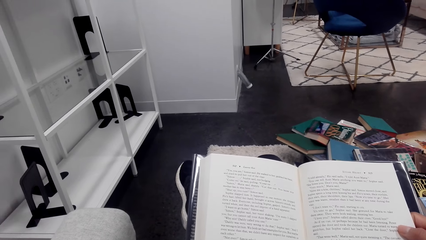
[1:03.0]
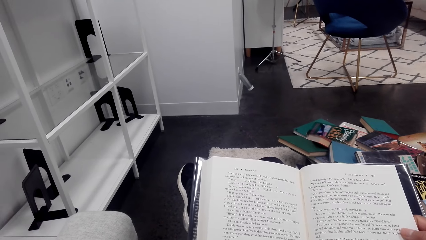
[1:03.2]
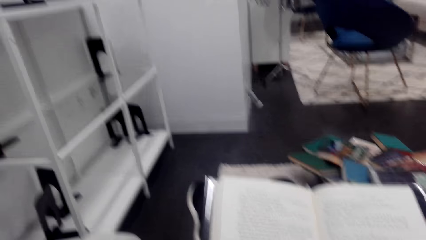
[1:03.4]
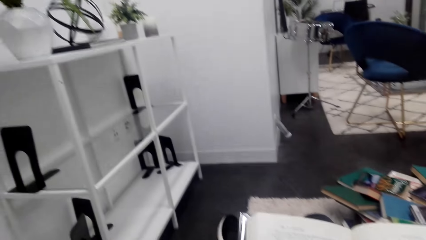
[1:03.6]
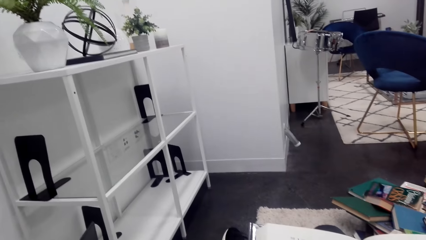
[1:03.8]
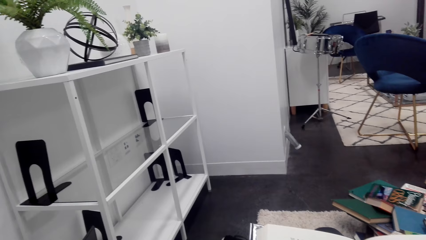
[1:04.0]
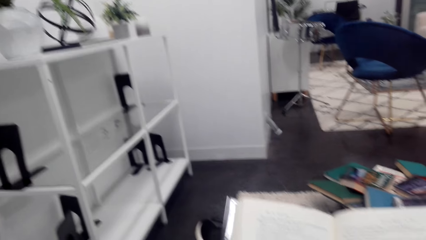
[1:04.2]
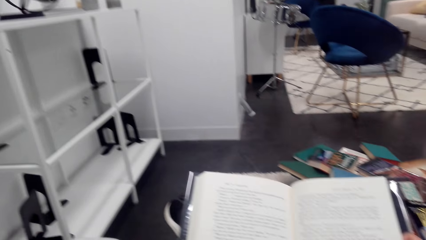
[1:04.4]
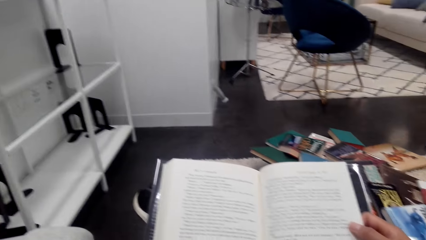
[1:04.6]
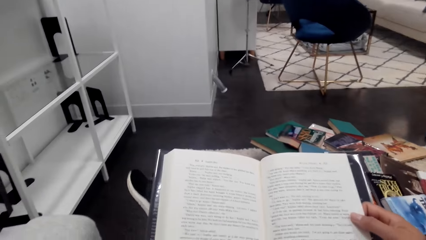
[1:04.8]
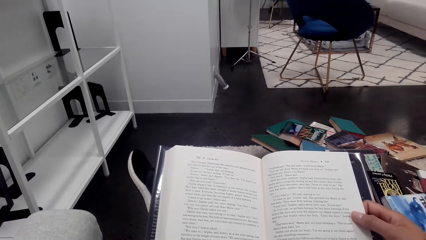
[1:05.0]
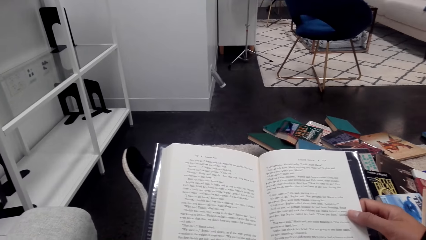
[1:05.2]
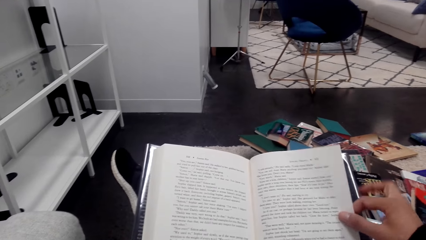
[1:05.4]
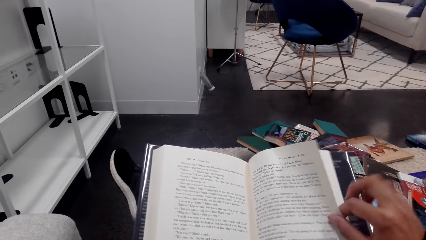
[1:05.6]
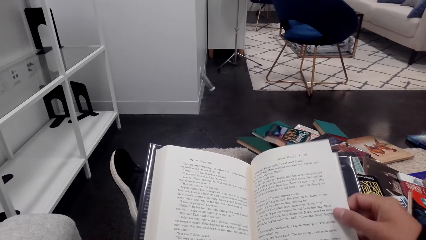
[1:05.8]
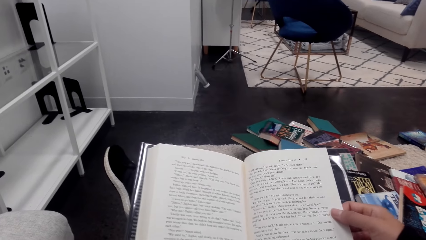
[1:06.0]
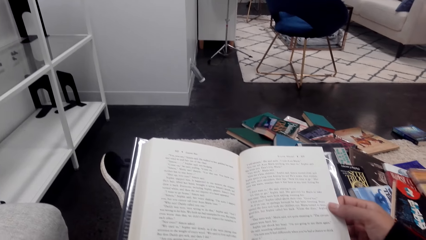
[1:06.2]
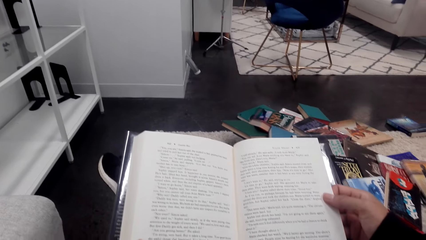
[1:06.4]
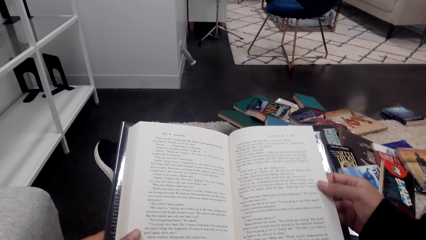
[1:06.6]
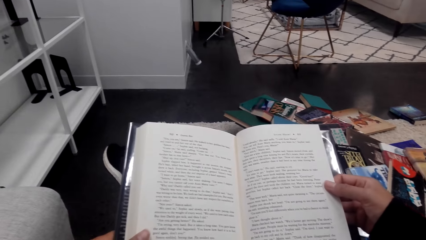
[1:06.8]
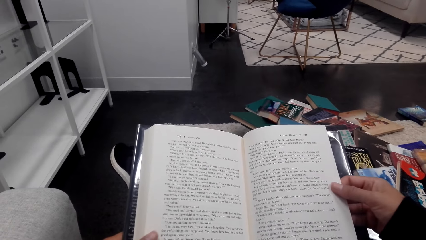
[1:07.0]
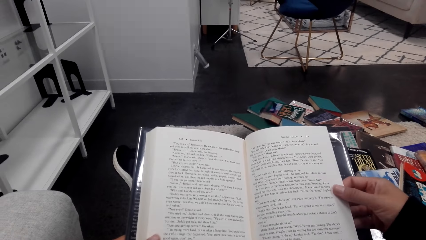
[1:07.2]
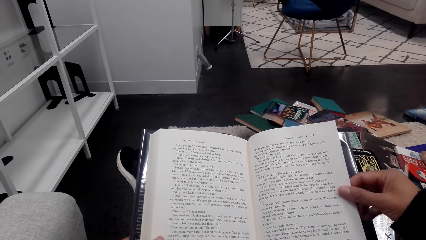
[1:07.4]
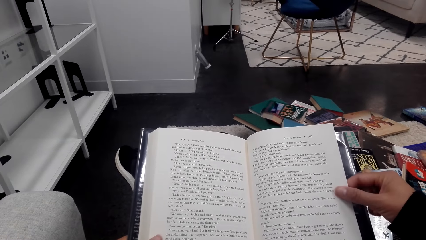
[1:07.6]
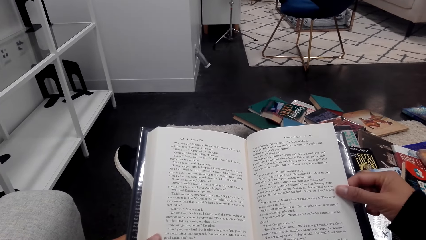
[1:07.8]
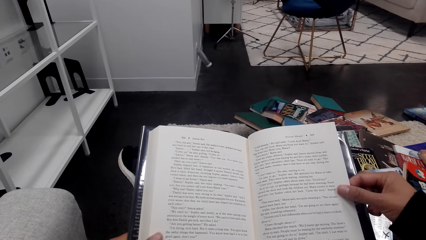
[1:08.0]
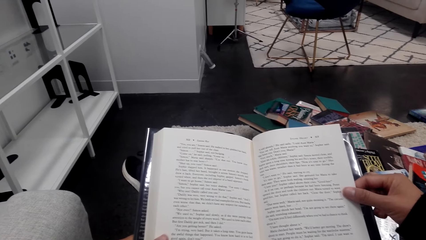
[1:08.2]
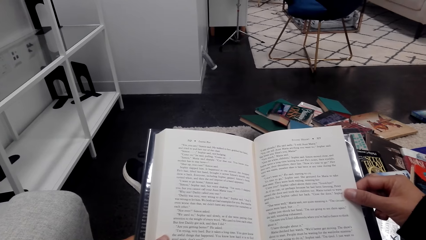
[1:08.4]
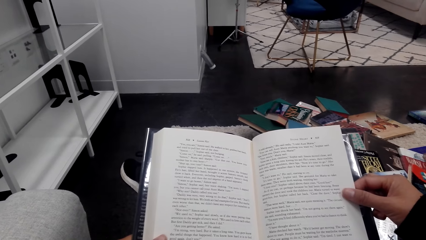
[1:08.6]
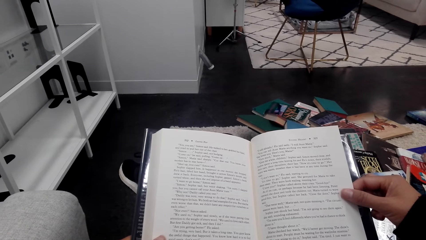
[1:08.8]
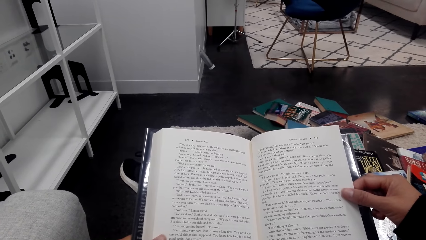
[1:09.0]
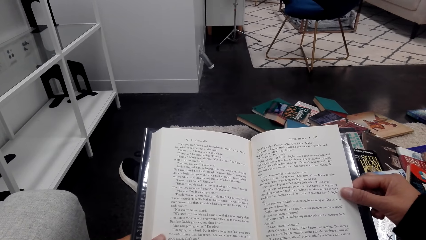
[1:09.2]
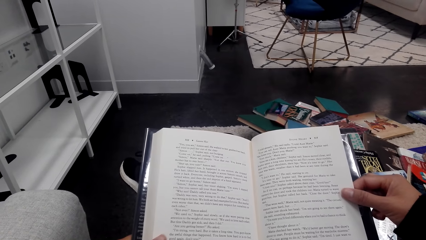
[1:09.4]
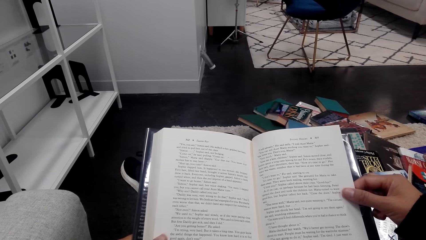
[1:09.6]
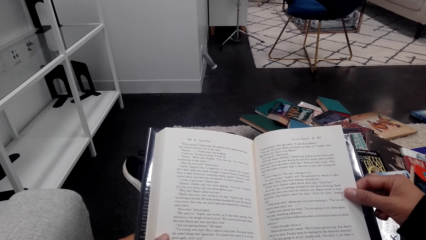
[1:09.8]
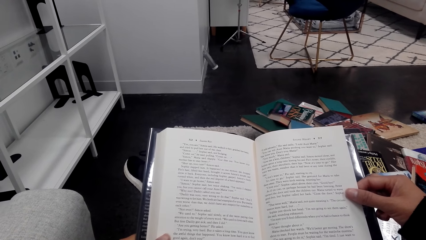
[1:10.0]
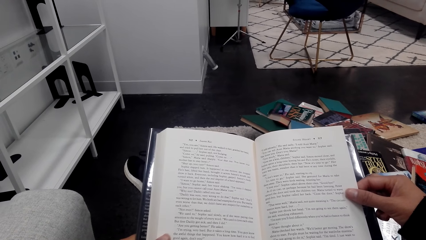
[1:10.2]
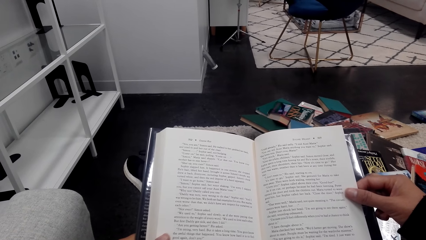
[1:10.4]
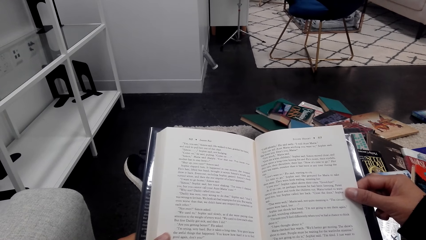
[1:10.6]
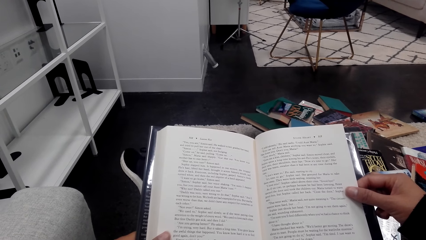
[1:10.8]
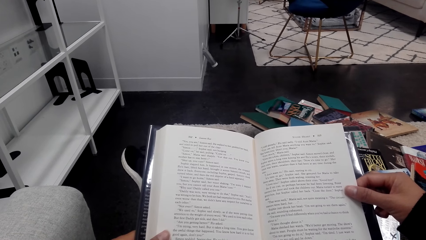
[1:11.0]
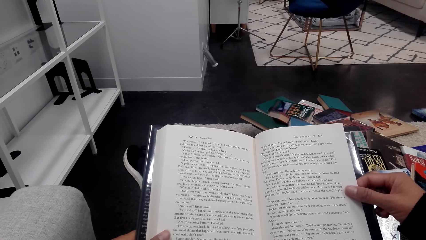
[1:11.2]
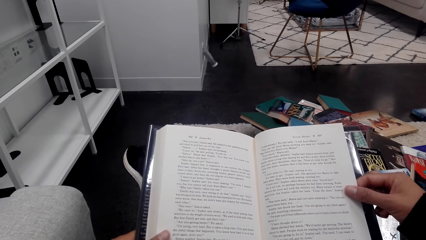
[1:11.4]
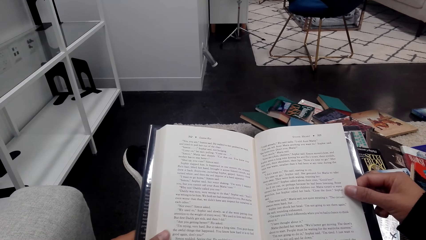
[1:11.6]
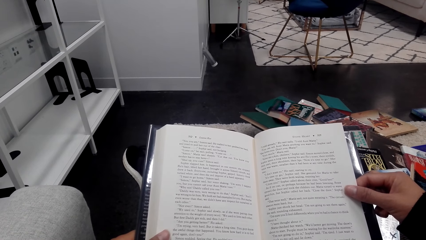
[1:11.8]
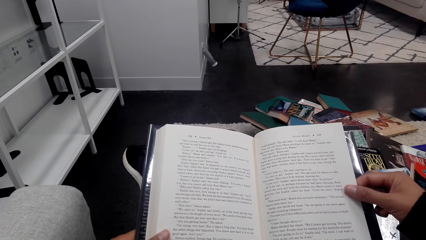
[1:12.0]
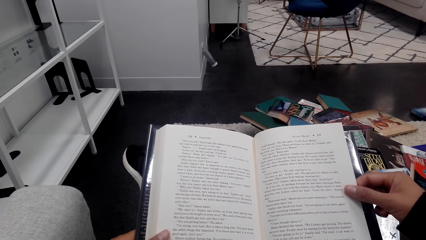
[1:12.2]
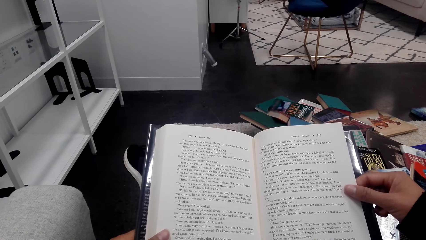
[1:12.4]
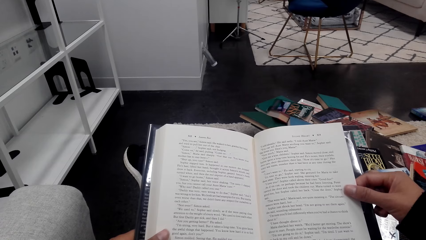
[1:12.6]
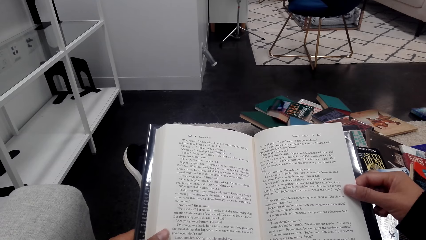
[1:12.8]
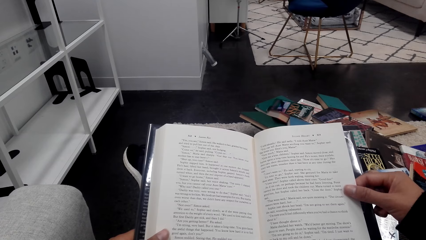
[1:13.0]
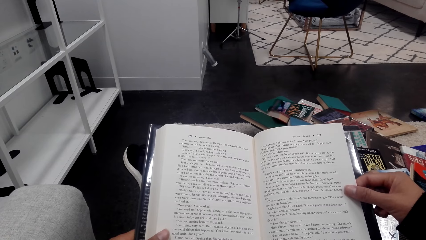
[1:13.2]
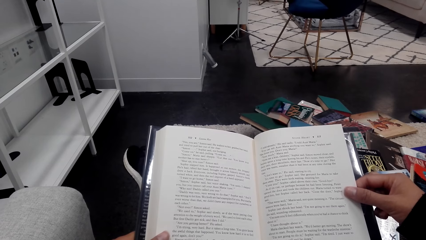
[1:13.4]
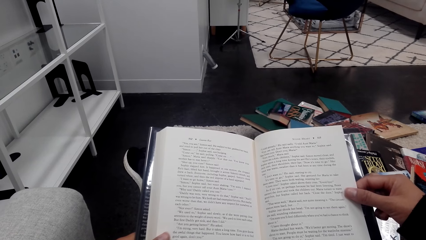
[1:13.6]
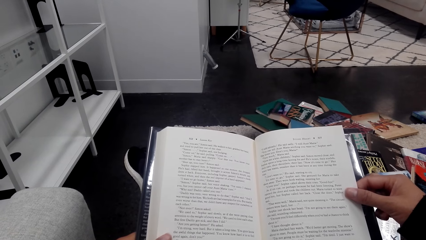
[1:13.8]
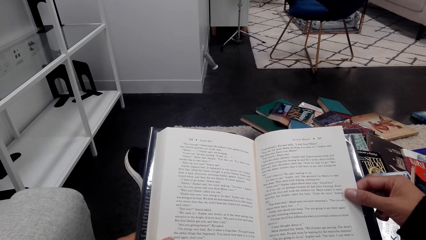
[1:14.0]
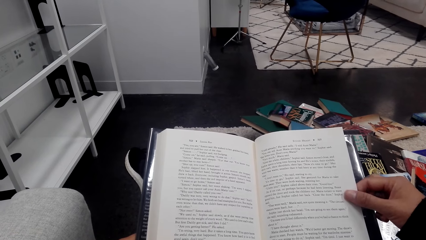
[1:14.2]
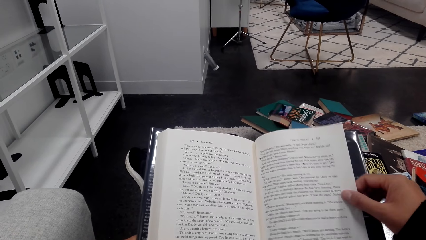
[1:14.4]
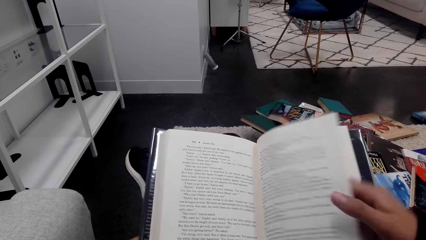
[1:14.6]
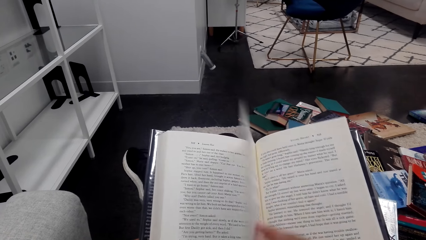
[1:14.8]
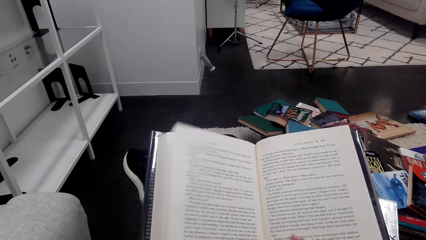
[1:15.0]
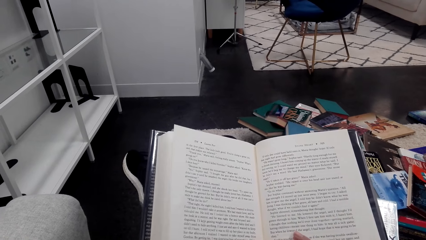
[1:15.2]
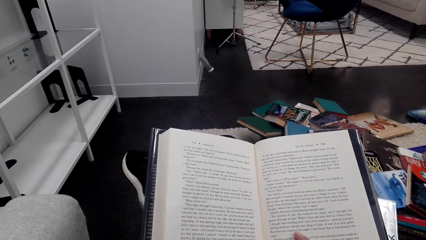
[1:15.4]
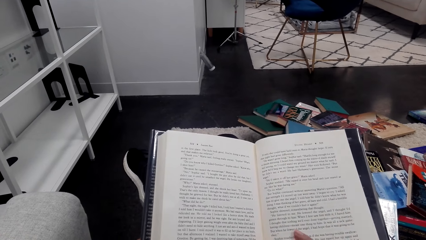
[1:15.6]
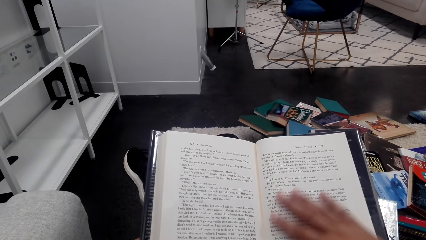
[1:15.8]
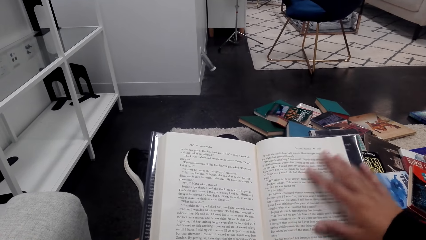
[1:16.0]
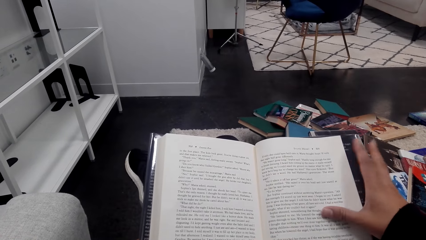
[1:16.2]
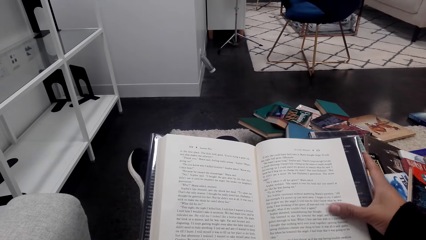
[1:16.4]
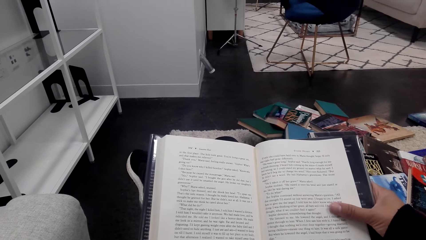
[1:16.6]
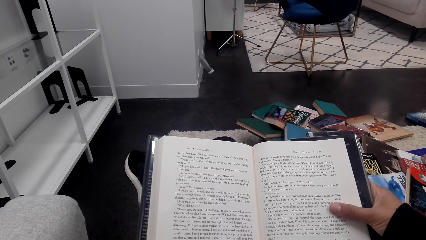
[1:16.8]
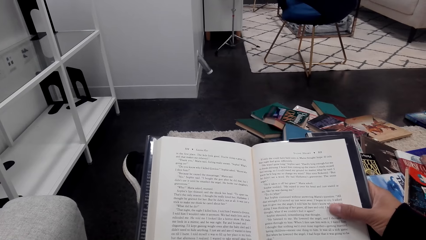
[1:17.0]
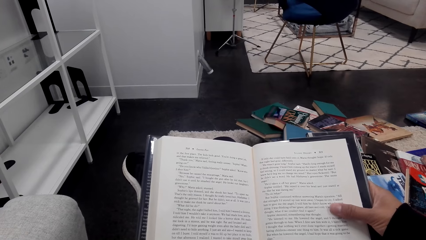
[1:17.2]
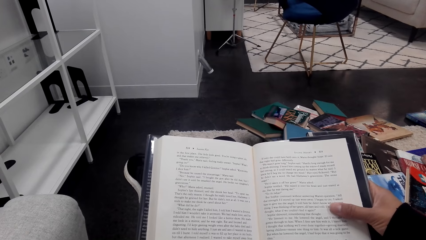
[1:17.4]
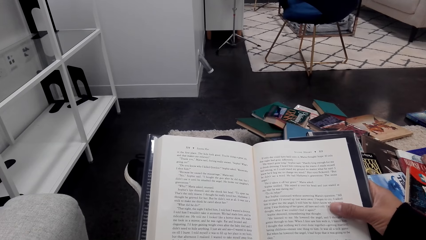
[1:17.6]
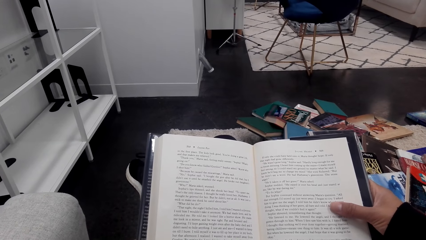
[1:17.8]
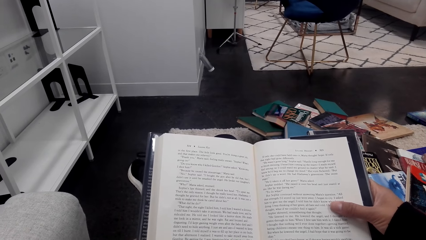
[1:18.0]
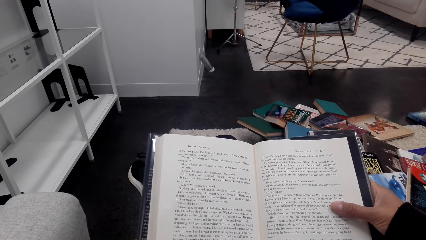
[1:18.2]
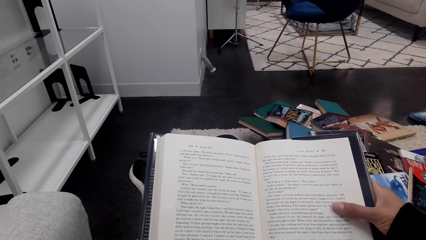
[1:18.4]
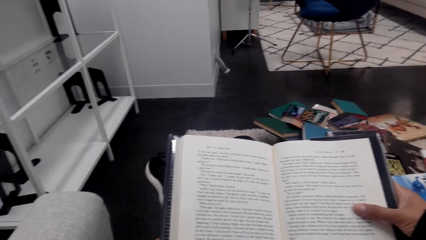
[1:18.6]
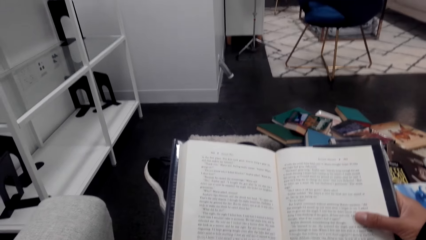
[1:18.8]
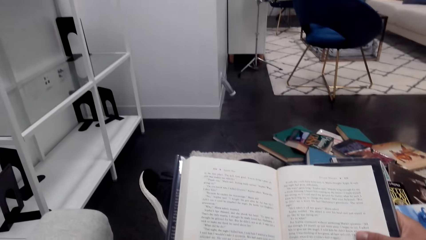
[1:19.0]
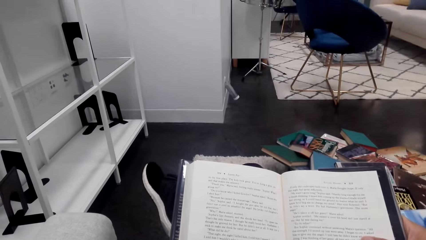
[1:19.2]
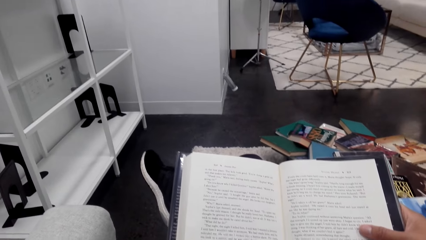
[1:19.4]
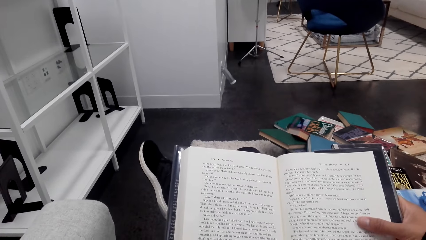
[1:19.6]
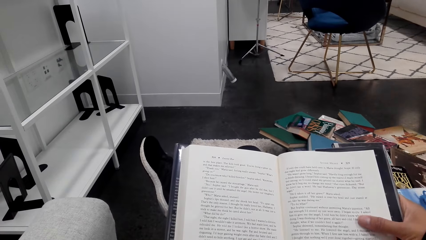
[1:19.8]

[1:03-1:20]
The camera wearer straightens the pages of the book. They read the book. They turn a page of the book. They read the book.
